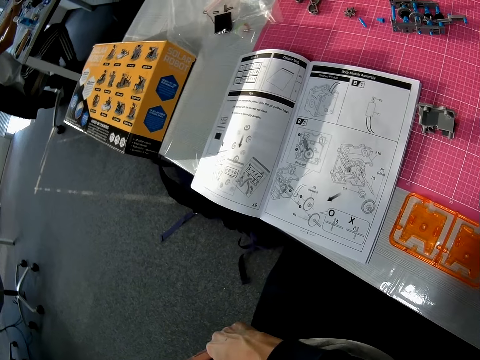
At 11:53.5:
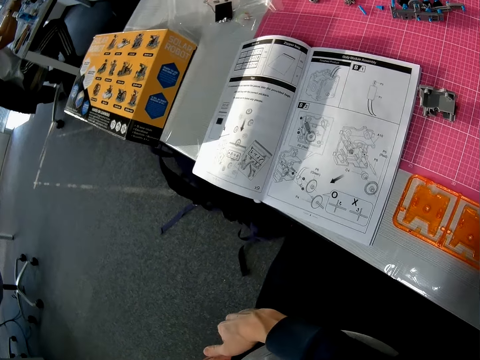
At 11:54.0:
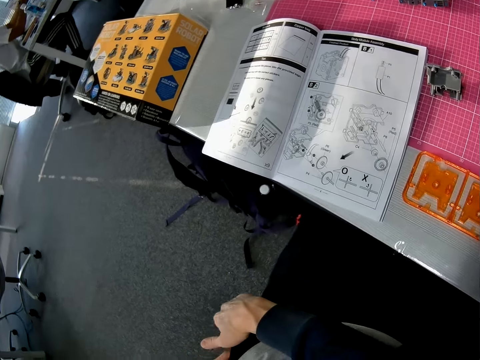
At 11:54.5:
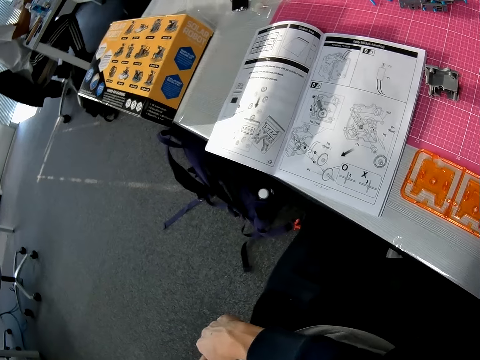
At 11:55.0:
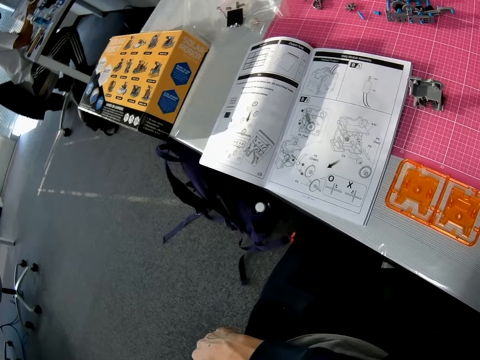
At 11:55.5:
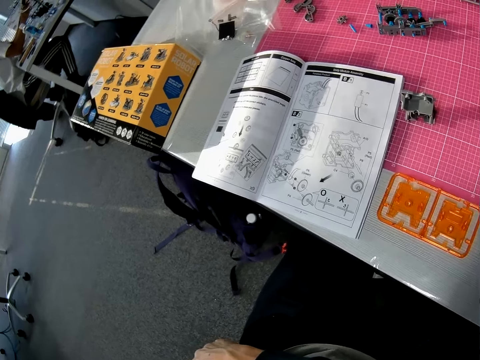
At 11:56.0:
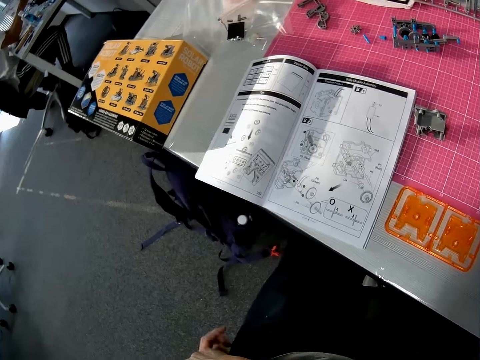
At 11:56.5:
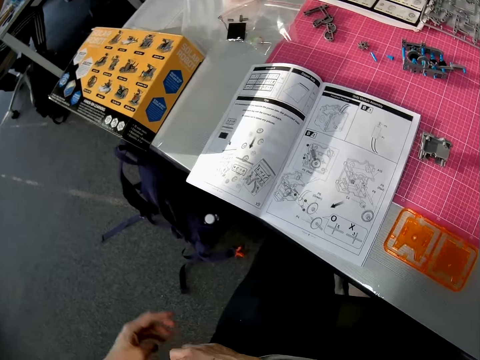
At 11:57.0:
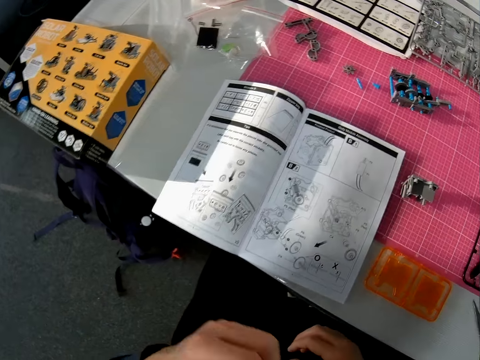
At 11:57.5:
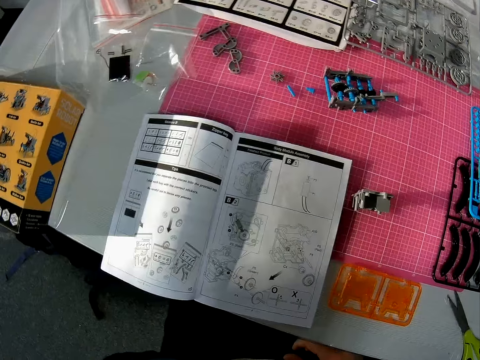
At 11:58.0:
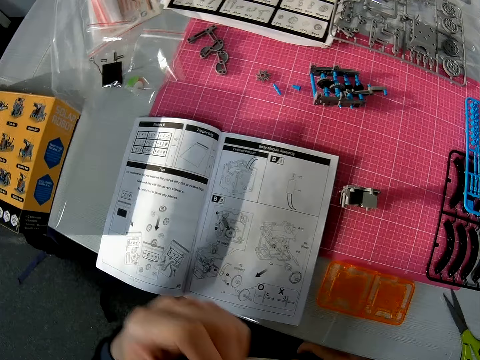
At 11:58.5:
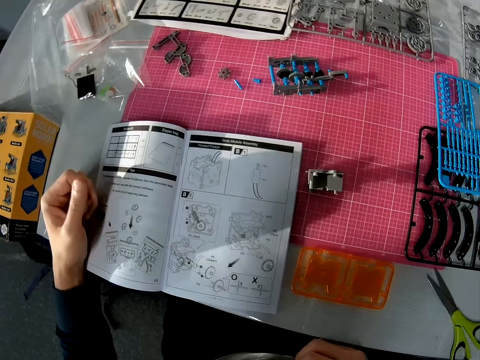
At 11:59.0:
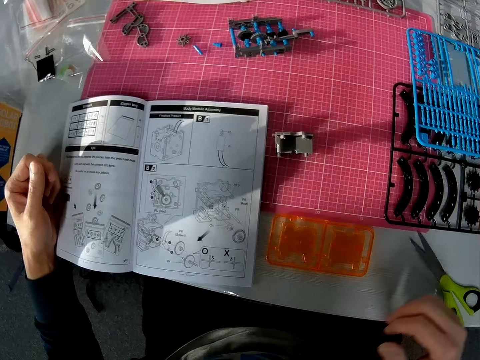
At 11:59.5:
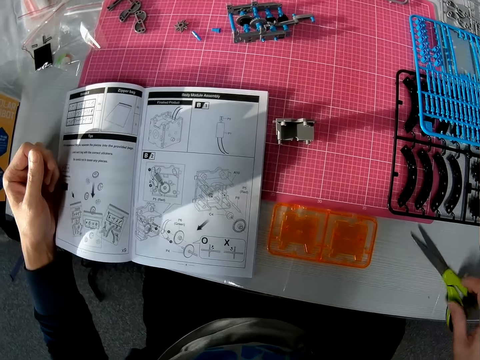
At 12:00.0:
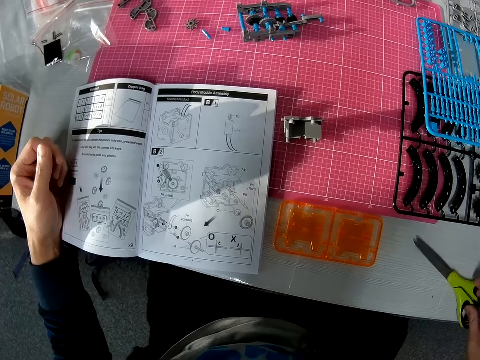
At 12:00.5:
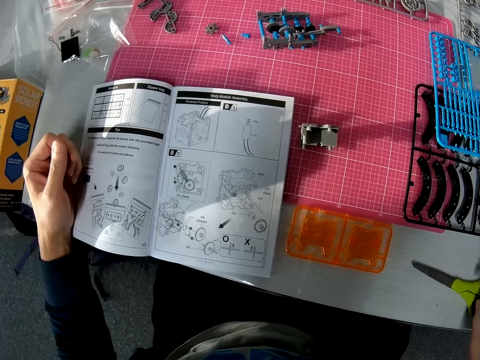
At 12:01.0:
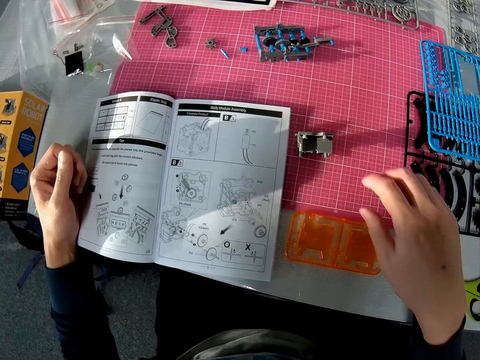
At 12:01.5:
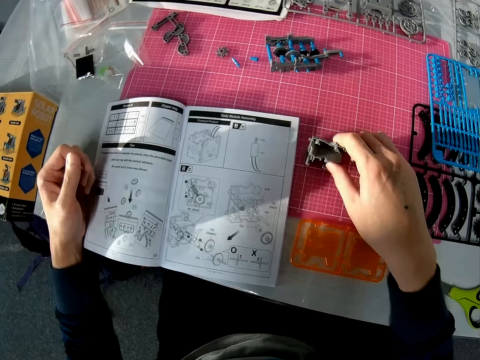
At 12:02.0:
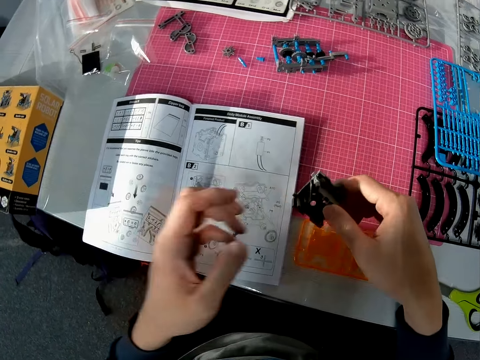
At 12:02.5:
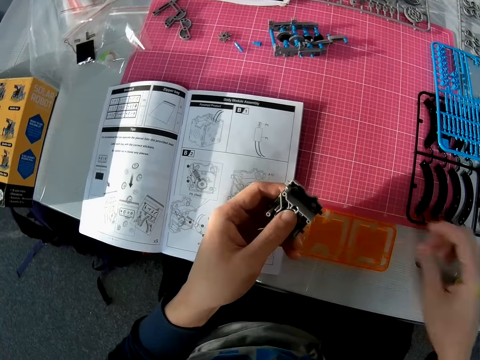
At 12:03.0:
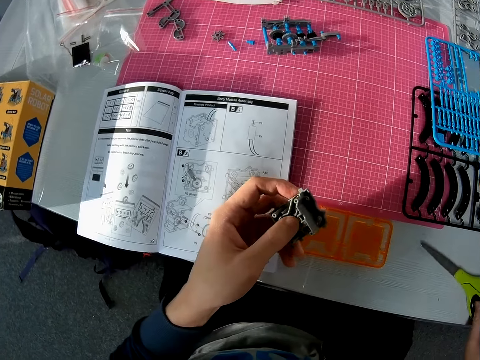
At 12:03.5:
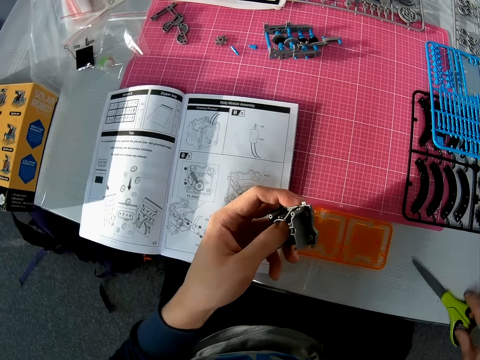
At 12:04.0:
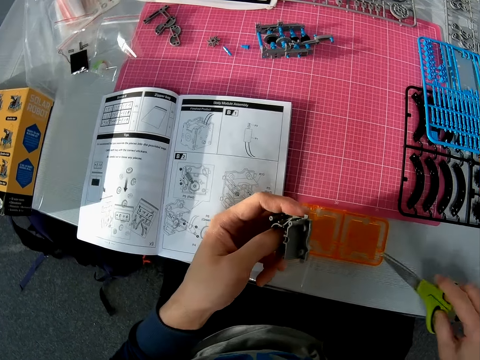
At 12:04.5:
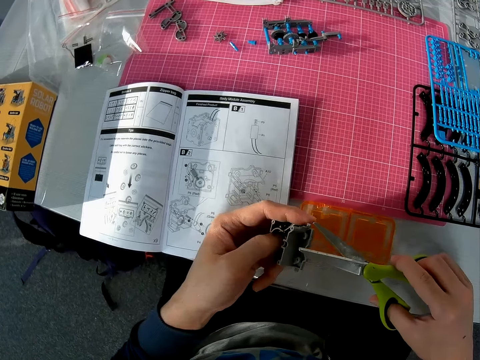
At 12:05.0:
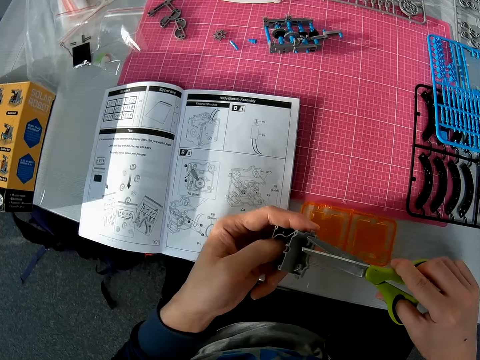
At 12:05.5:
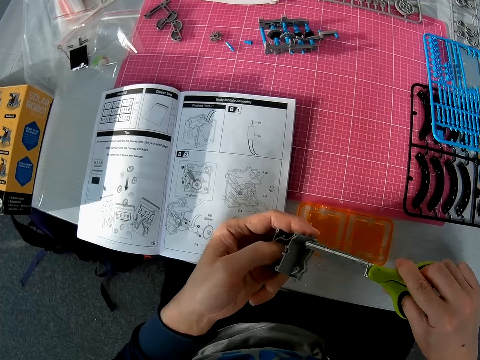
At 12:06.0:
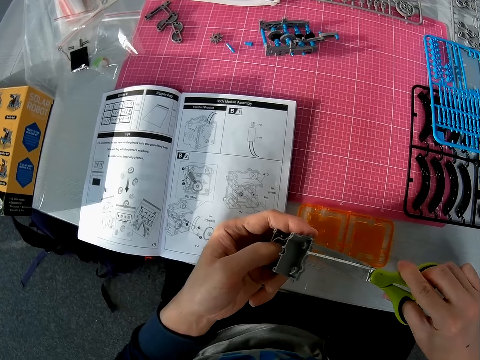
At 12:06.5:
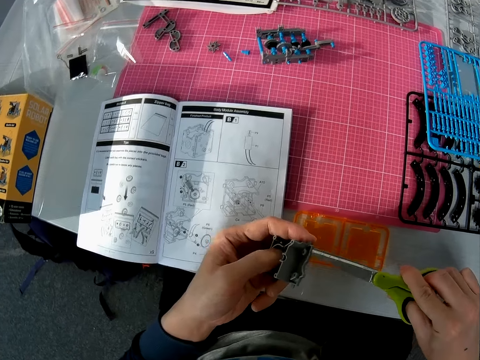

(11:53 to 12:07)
The camera wearer puts a mobile phone in a pocket. He looks around a table. He places his left hand on the table. He touches a pair of scissors with his right hand. He moves the scissors on the table. He picks up the smaller part of the object he cut earlier from a cutting mat with his right hand. He passes the object to his left hand. He picks the pair of scissors from the table with his right hand. He uses the pair of scissors on the object in his left hand.

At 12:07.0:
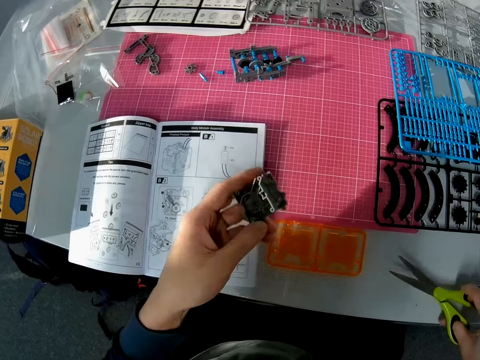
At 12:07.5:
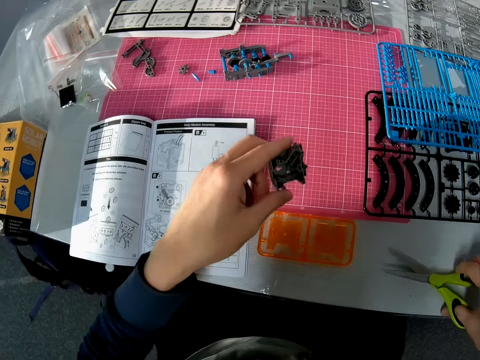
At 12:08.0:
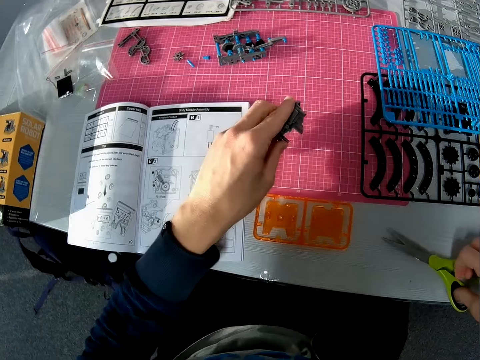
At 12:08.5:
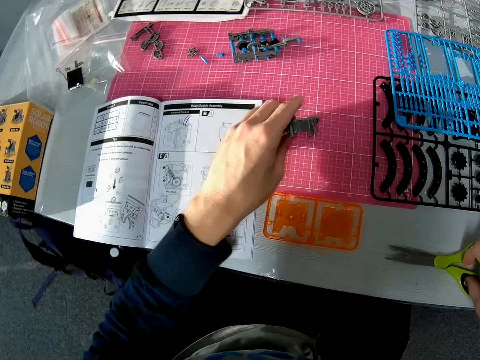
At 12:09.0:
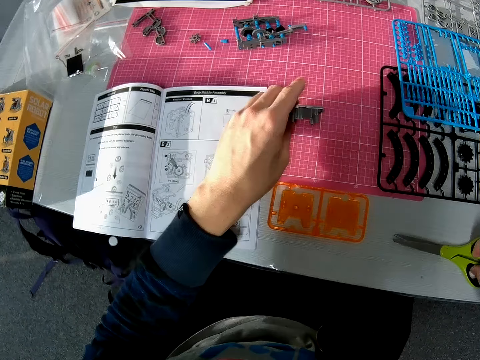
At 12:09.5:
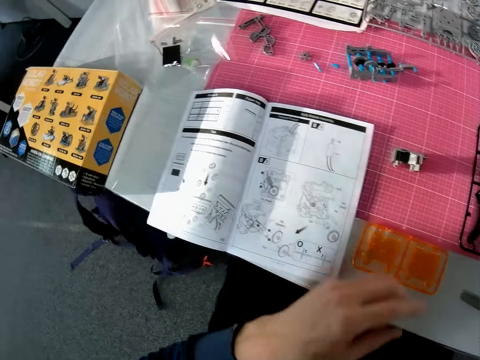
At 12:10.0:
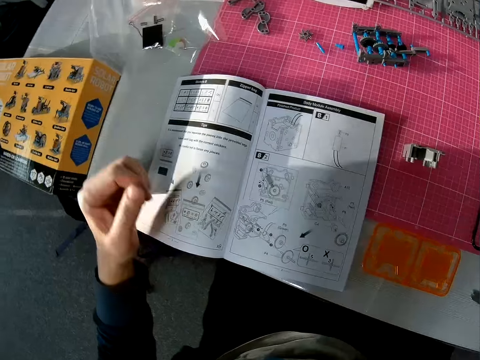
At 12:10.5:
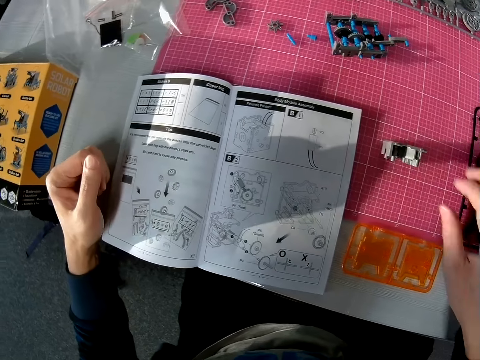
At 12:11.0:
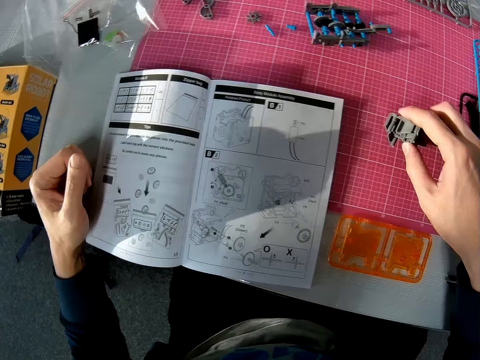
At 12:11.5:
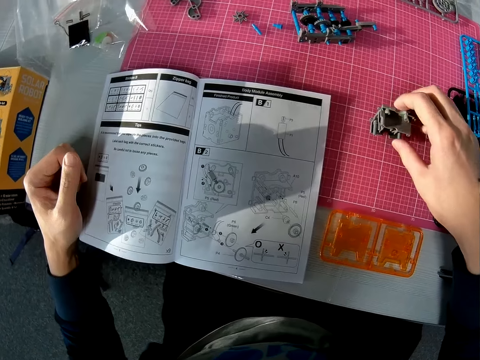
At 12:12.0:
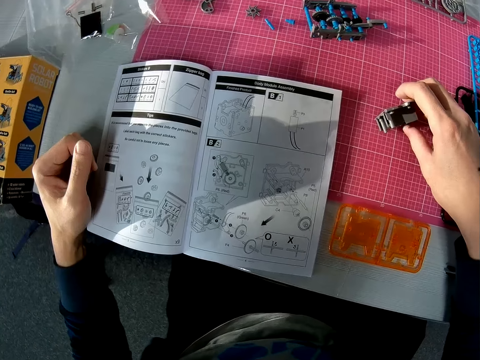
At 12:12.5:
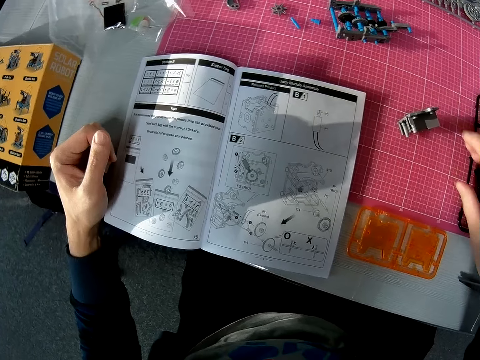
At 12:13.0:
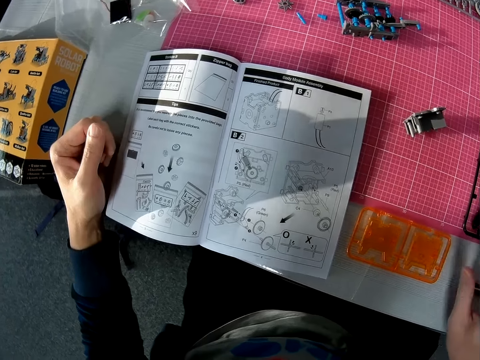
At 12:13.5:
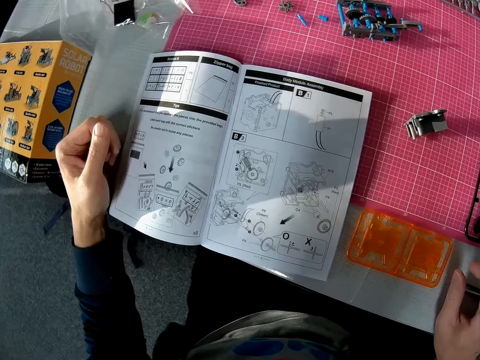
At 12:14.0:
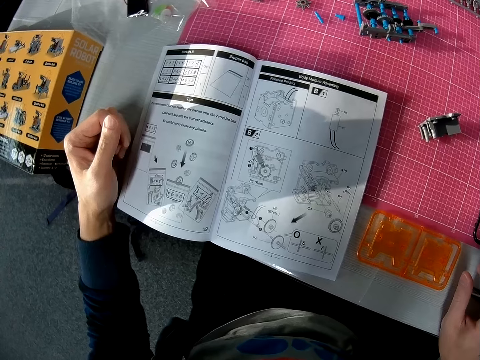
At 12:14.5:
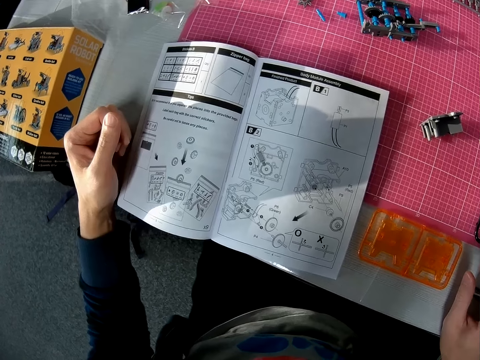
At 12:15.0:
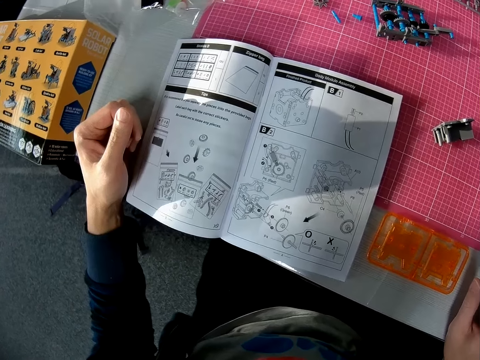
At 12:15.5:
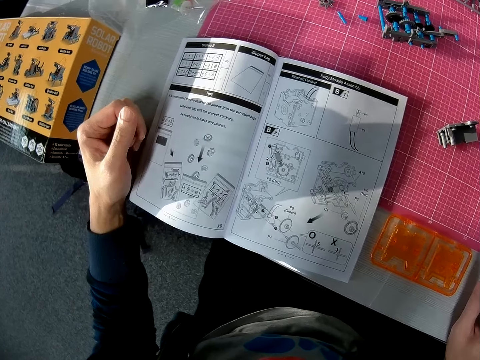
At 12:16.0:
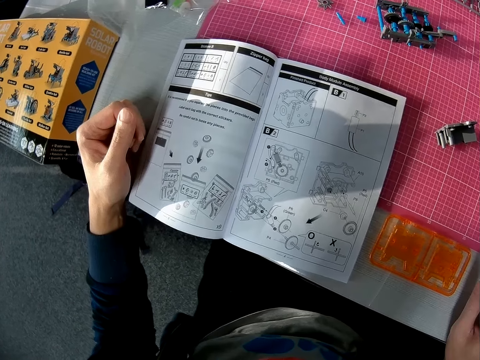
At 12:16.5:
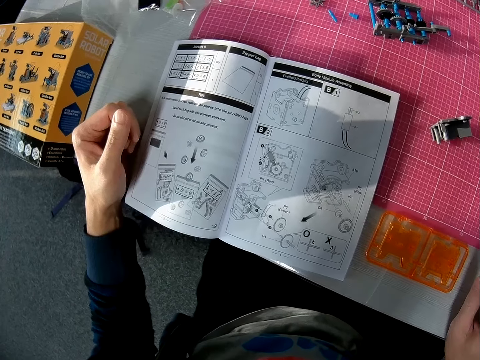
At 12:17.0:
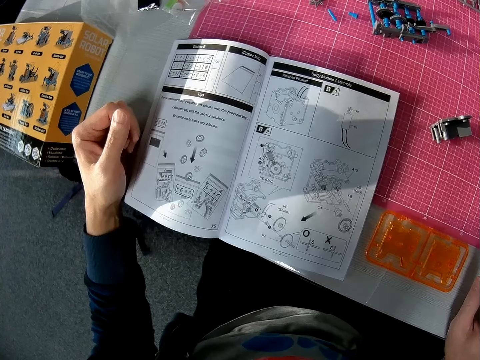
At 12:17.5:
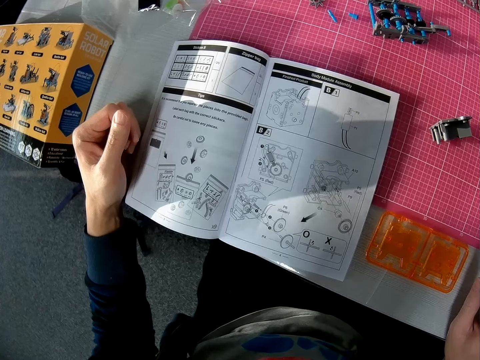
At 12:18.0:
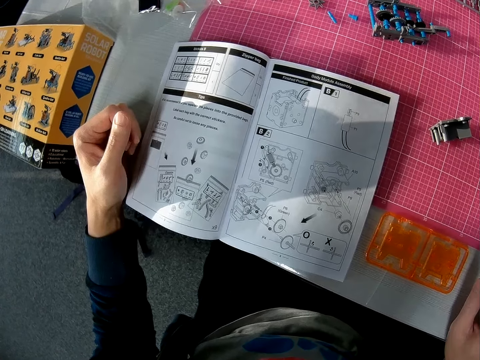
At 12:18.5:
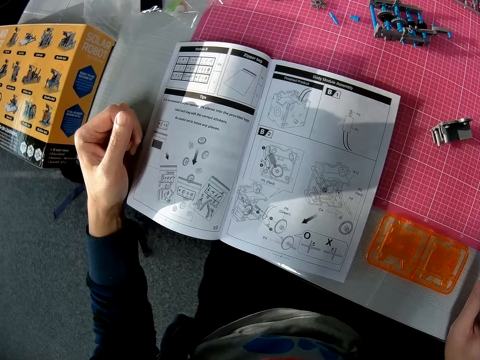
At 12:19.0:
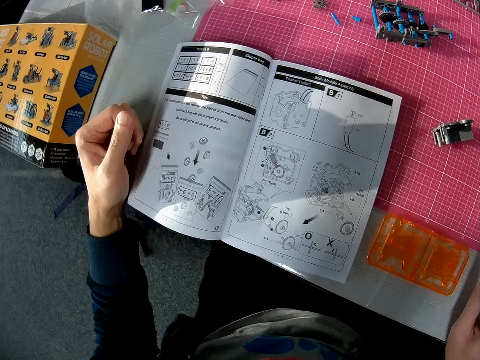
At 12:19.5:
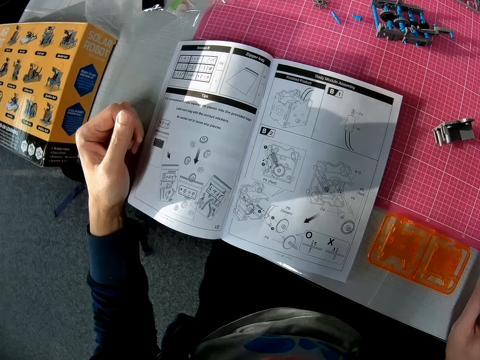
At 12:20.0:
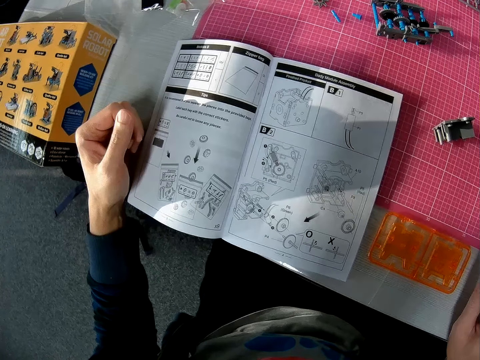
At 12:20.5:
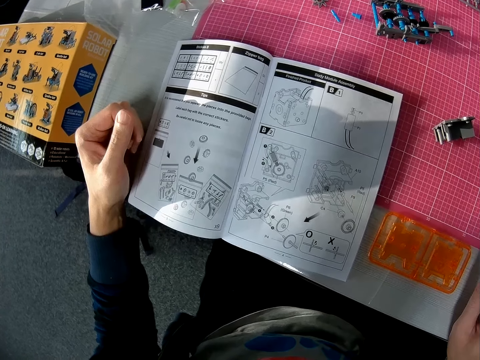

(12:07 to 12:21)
The camera wearer drops both the object in his left hand and the scissors in his right hand on the table. He places his left hand on the table. He adjusts the object with his right hand. He flips a piece of plastic model on a cutting mat. He looks around the table.
